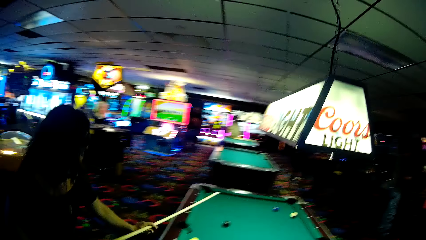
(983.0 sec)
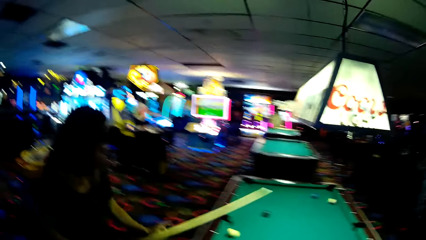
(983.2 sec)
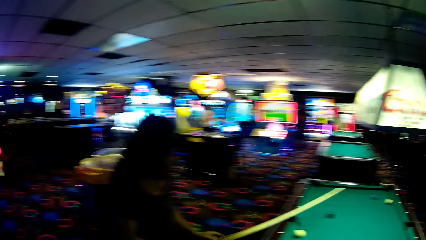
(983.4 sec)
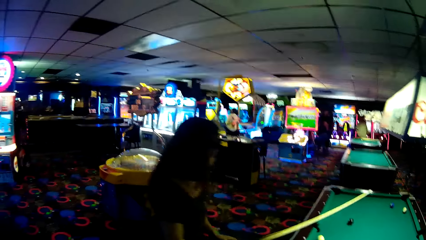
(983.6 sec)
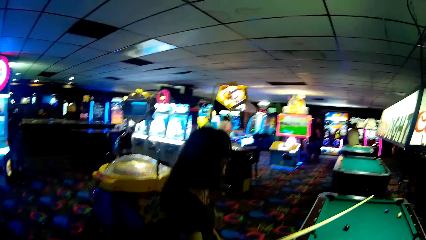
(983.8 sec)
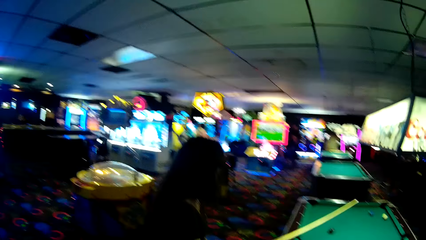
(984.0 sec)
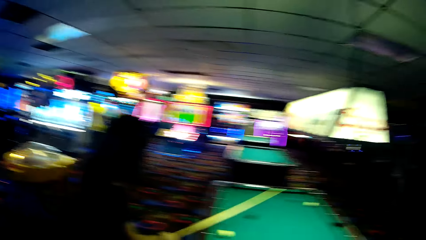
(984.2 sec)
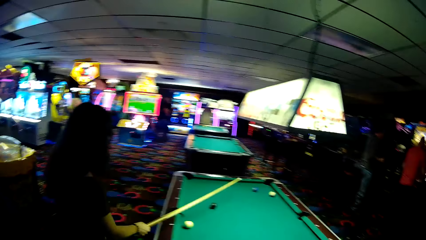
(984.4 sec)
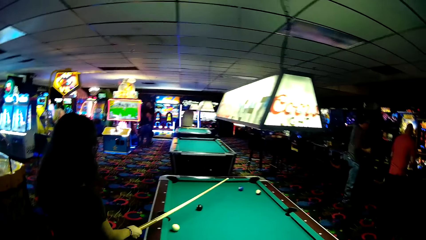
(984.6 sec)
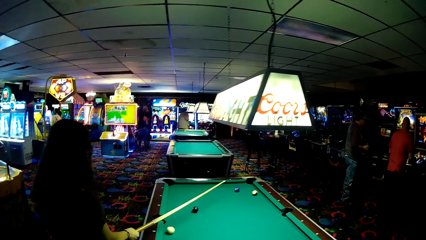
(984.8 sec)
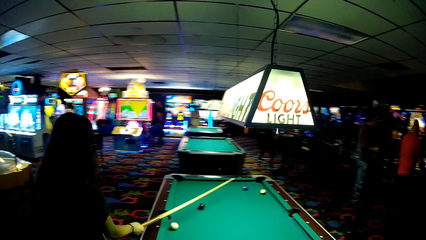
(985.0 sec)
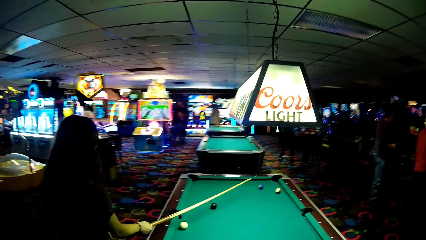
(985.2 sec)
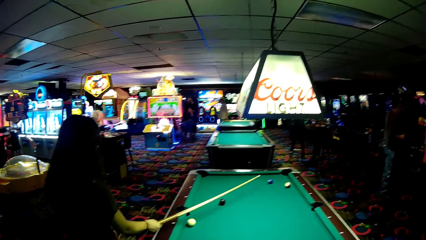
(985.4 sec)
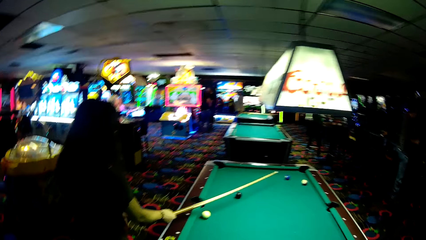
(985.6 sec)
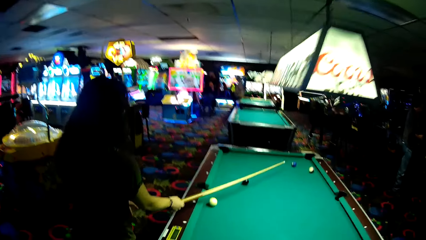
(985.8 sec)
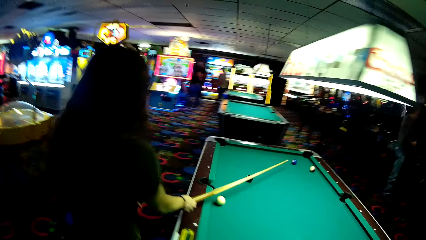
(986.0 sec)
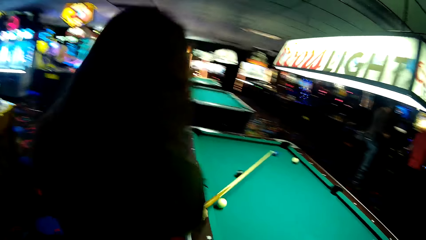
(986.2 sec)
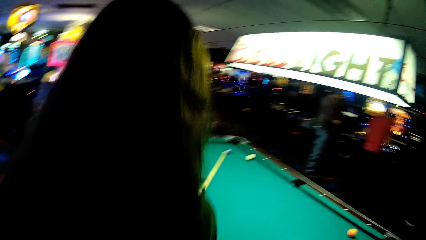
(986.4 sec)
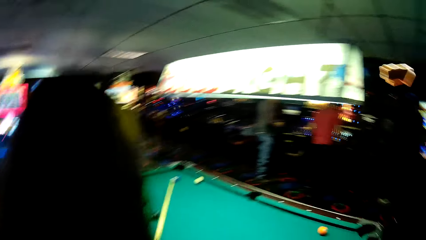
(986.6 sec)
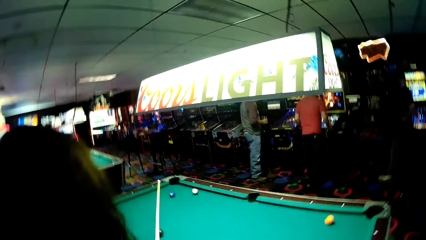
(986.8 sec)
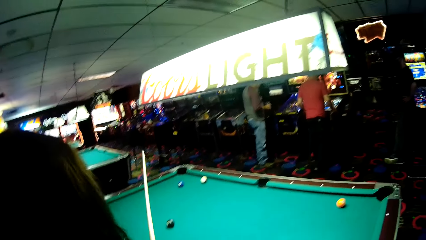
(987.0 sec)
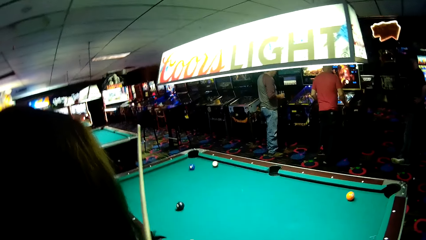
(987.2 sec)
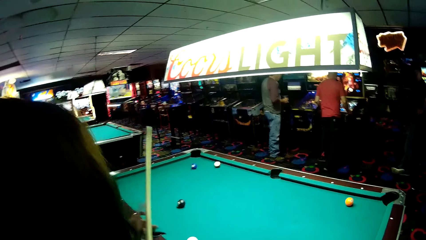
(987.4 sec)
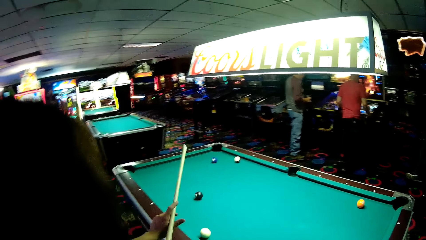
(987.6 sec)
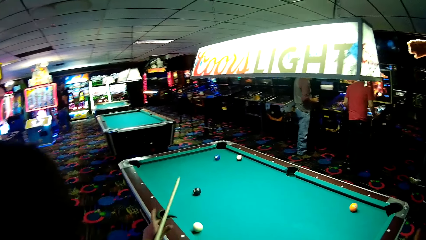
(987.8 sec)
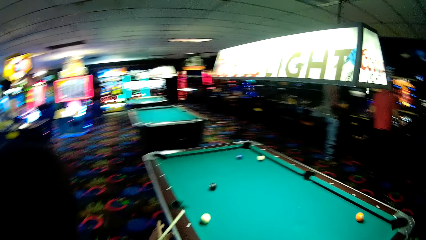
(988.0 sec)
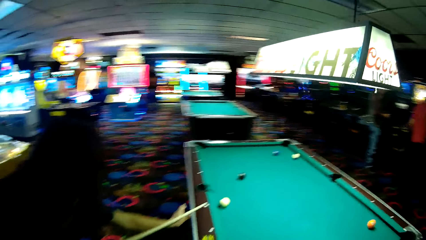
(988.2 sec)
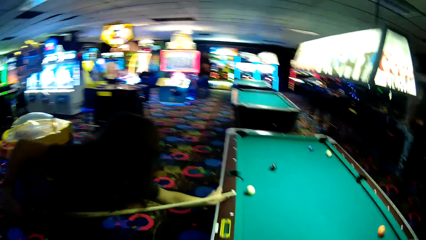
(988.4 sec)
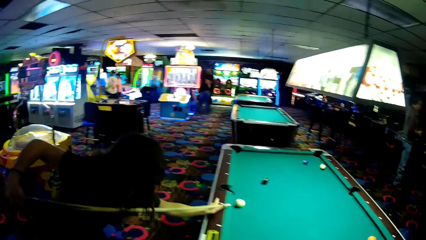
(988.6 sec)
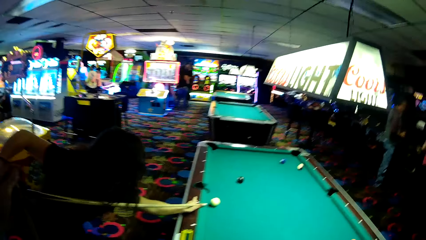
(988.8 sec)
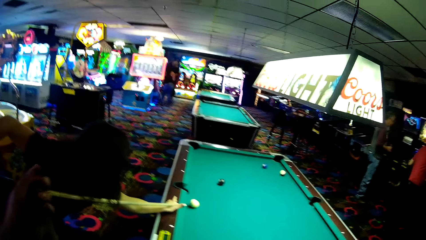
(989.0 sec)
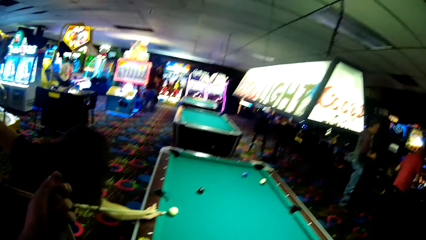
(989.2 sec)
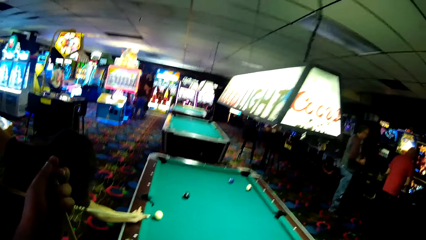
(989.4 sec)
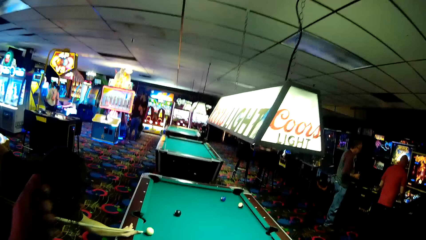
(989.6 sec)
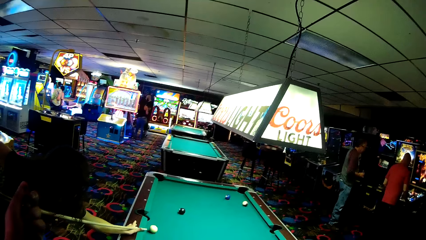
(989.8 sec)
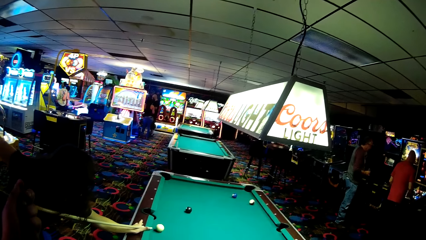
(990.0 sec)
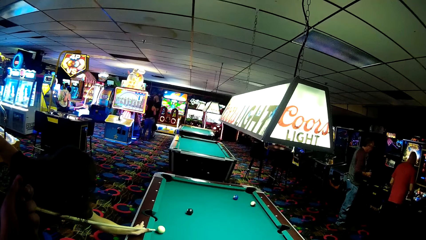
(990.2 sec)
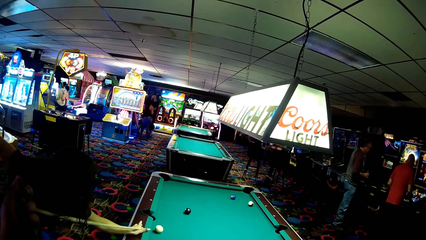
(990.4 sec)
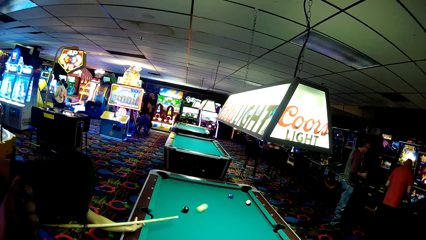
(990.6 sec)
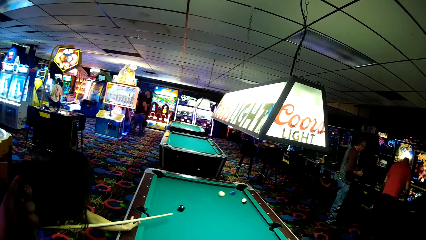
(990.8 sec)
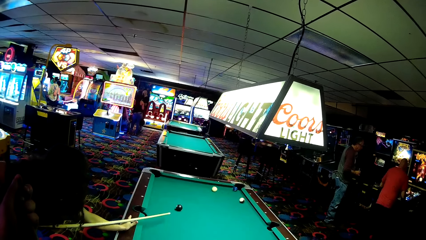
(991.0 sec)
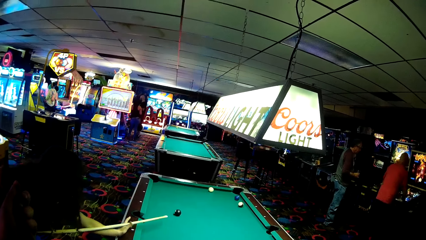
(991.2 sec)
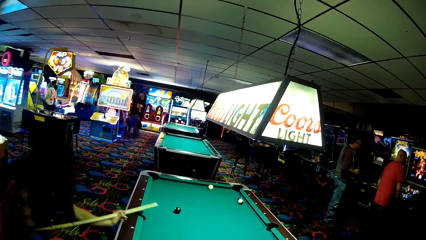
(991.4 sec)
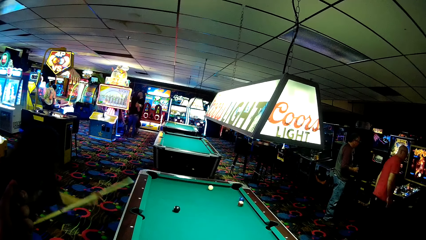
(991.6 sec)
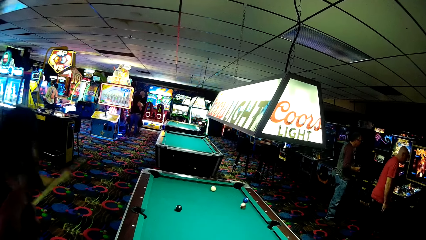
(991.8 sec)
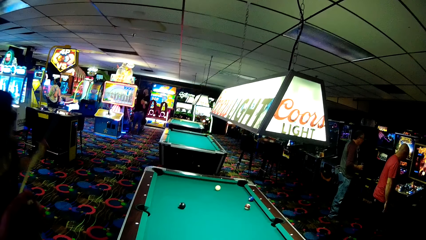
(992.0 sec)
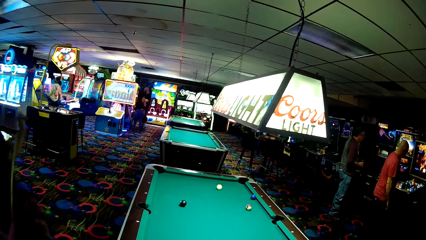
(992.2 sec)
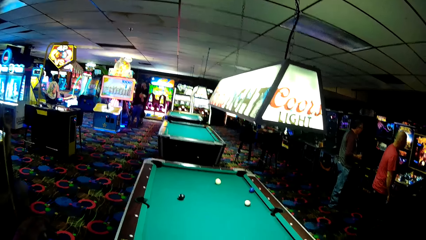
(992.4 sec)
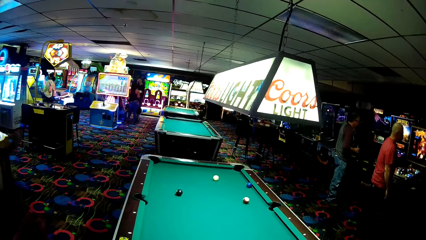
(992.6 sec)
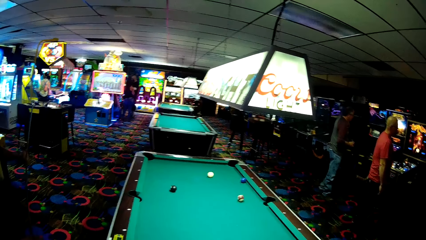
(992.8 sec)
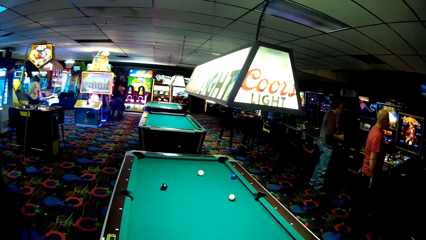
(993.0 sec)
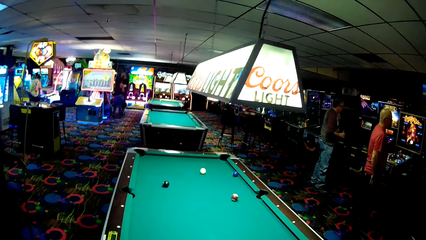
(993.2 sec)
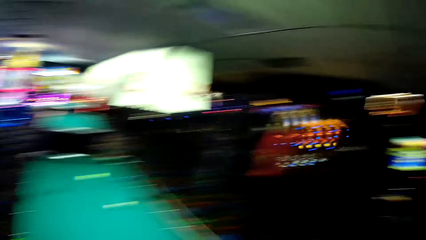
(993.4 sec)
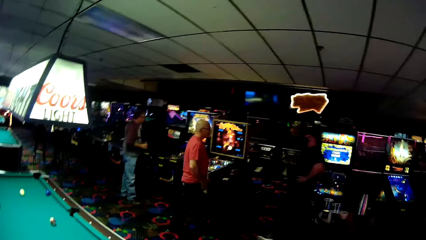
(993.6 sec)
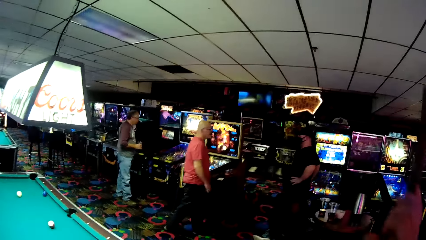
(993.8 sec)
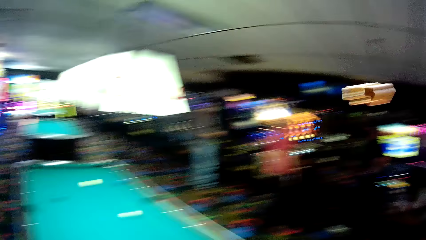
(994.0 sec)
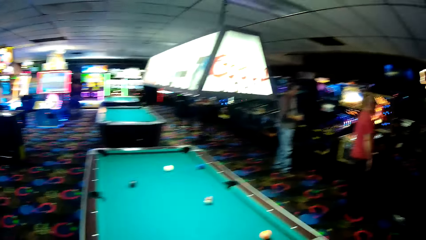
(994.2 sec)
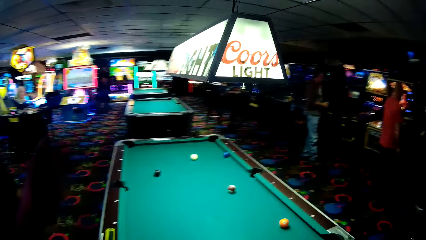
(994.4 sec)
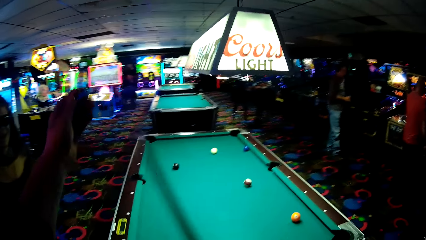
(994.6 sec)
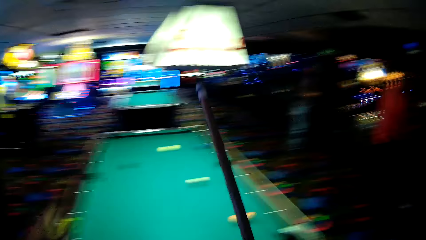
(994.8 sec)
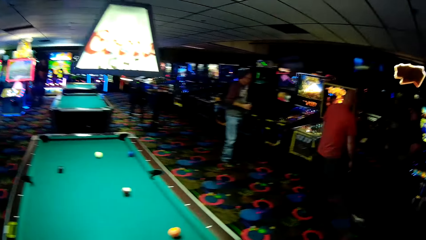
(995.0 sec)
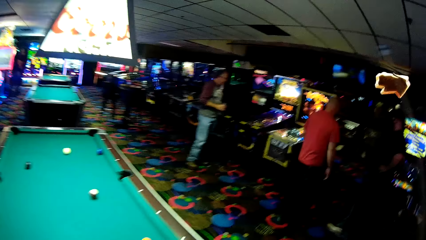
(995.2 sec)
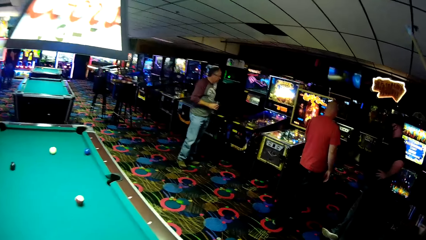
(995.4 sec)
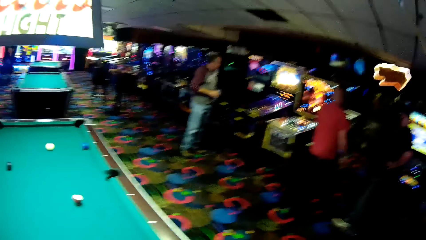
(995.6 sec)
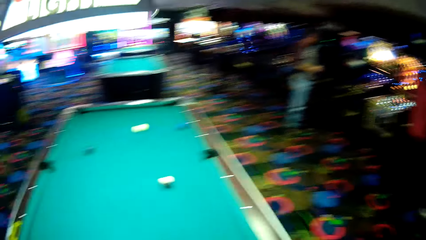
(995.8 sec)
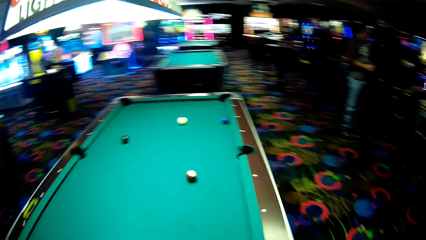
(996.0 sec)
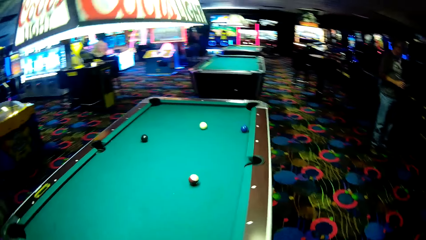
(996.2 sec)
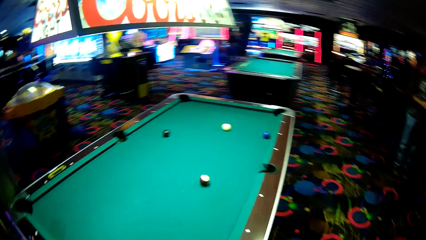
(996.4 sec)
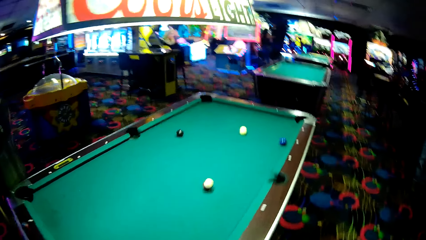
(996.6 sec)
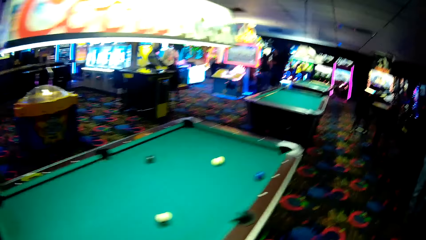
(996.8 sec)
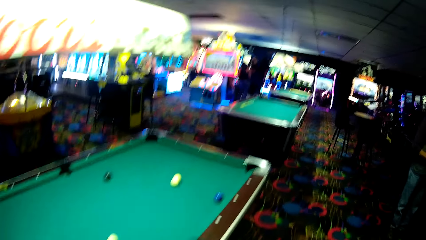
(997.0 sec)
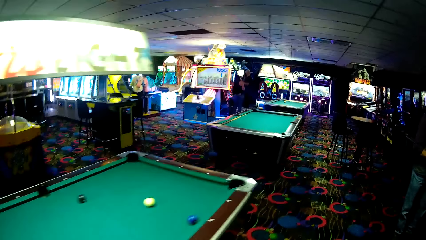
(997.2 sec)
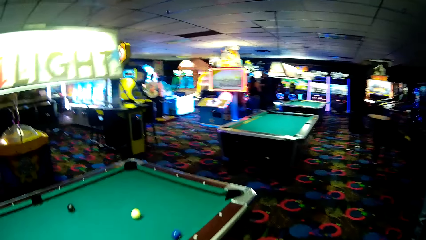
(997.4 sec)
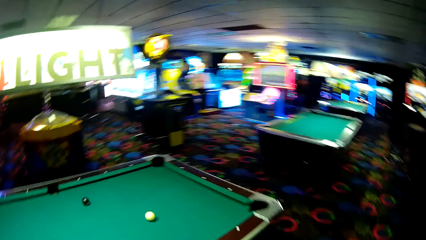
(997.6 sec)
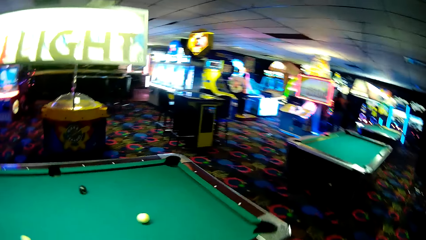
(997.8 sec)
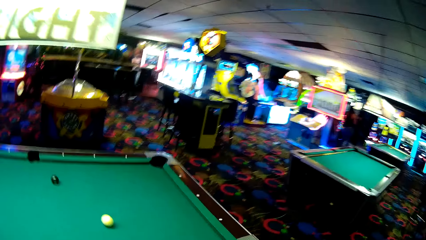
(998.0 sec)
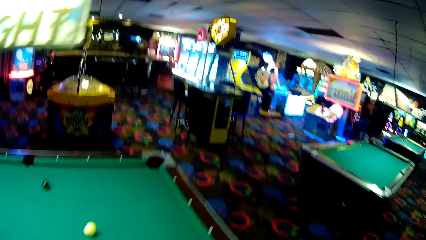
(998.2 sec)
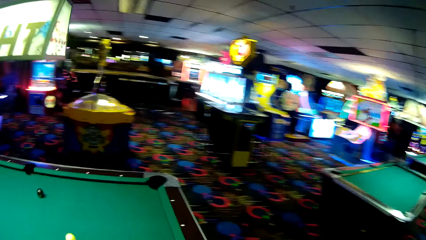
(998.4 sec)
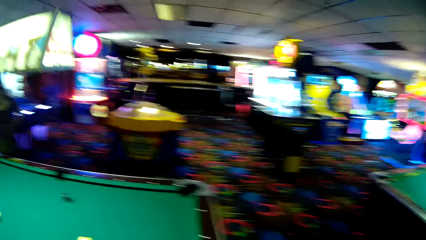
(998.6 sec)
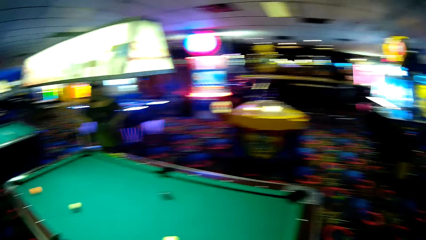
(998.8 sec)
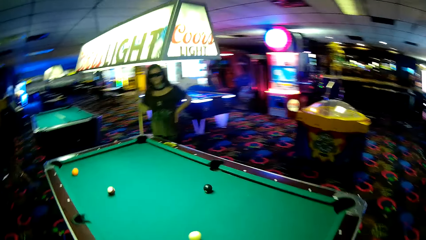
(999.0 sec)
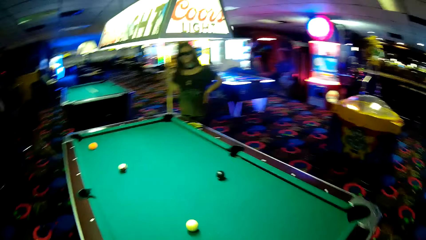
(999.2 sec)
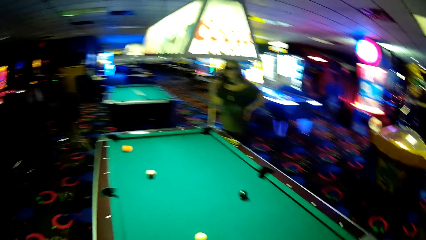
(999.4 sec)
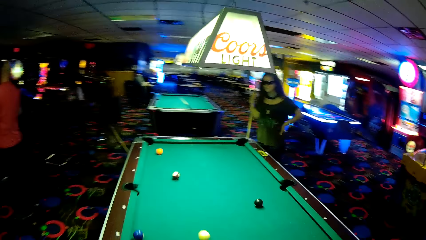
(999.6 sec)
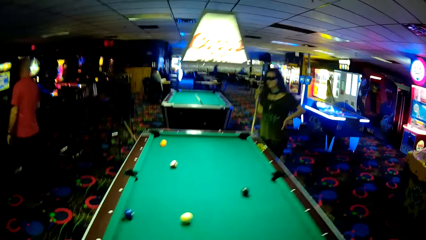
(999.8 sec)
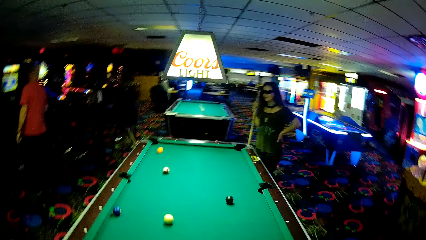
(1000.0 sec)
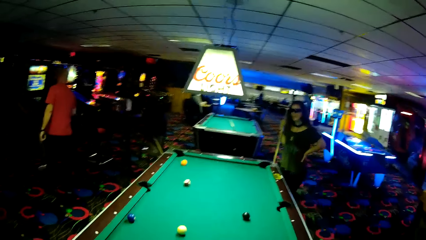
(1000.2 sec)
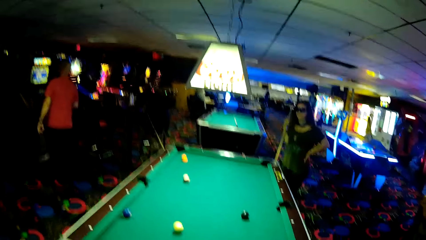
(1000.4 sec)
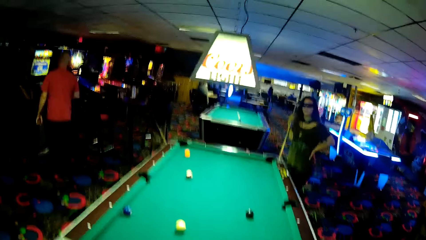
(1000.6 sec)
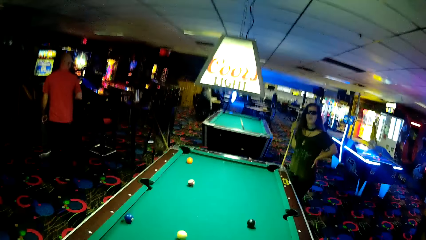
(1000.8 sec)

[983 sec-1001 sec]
A woman holds a pool cue over the pool cue. The woman holds the pool cue. The woman strikes a ball. The camera wearer walks around the pool table.
